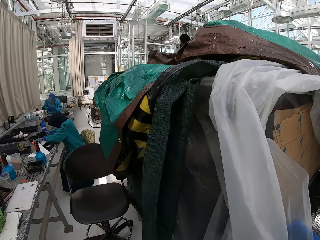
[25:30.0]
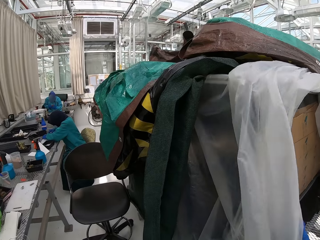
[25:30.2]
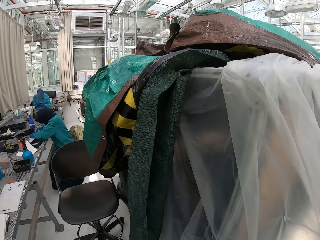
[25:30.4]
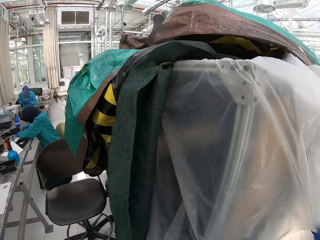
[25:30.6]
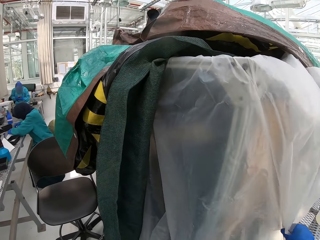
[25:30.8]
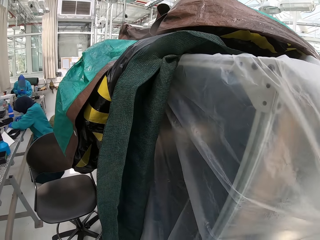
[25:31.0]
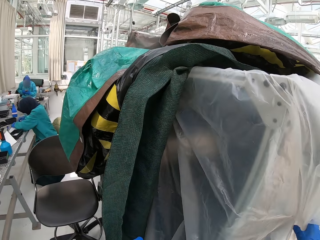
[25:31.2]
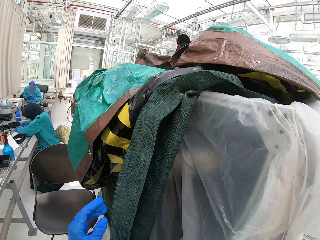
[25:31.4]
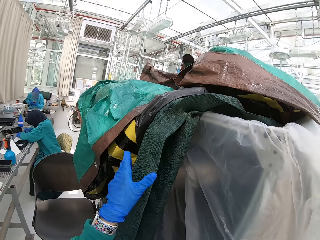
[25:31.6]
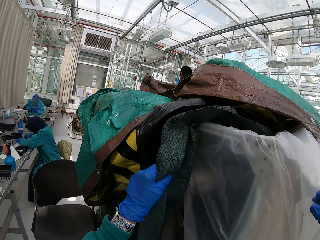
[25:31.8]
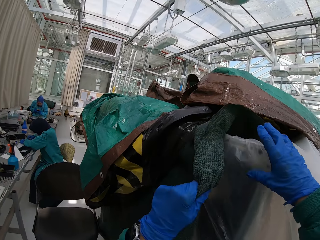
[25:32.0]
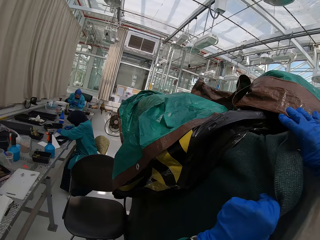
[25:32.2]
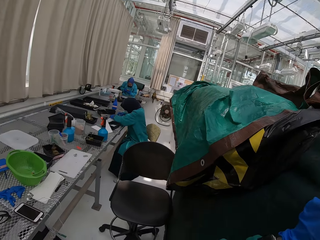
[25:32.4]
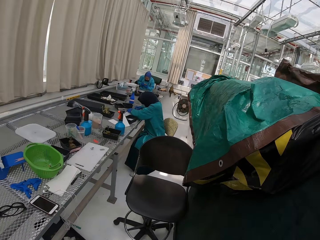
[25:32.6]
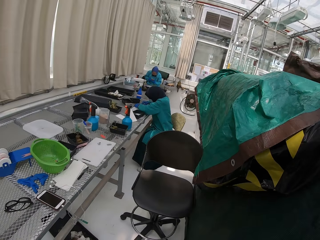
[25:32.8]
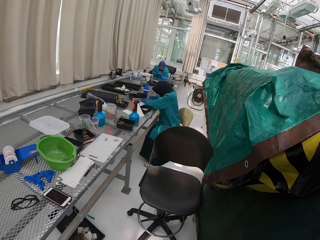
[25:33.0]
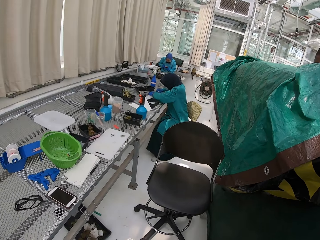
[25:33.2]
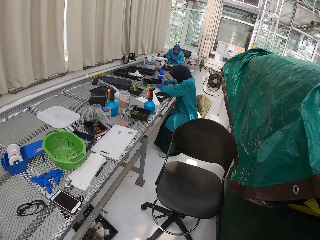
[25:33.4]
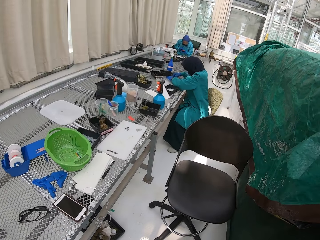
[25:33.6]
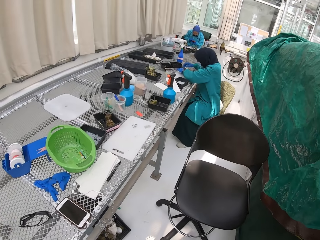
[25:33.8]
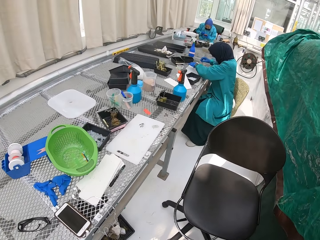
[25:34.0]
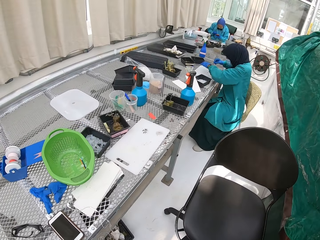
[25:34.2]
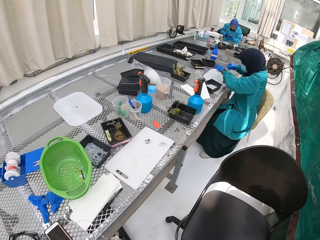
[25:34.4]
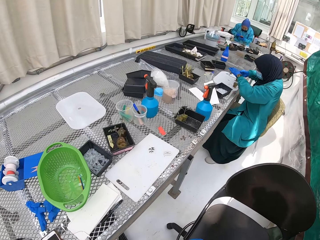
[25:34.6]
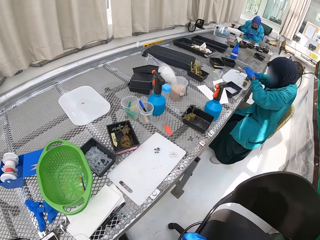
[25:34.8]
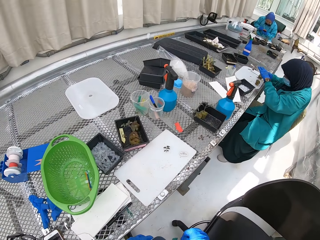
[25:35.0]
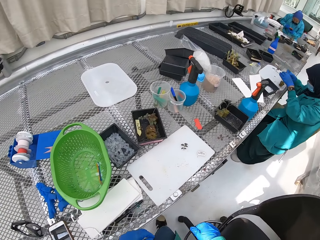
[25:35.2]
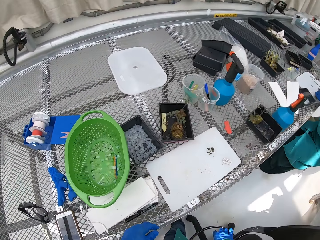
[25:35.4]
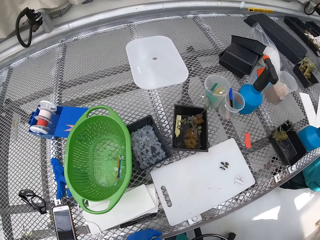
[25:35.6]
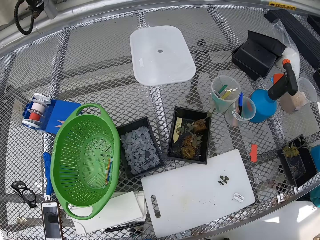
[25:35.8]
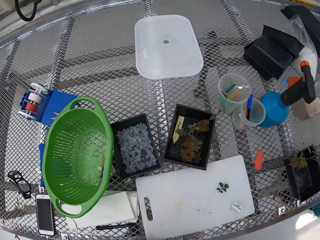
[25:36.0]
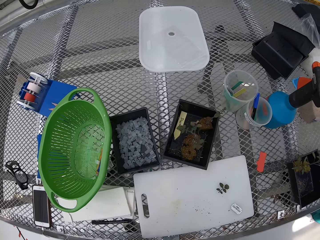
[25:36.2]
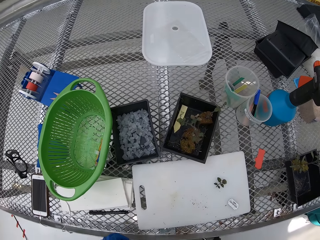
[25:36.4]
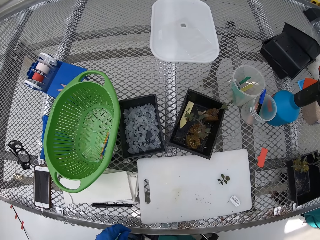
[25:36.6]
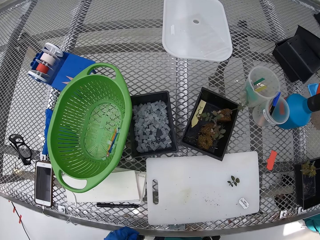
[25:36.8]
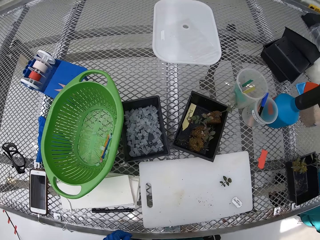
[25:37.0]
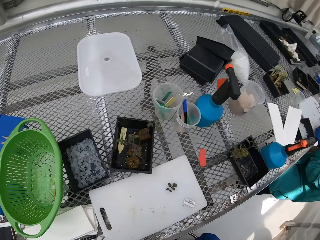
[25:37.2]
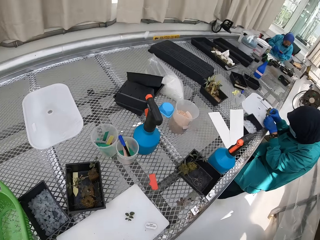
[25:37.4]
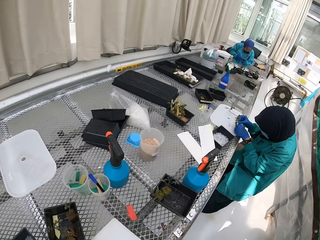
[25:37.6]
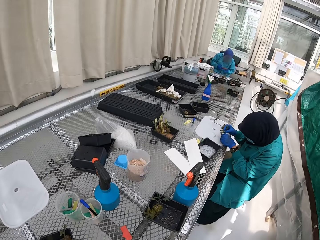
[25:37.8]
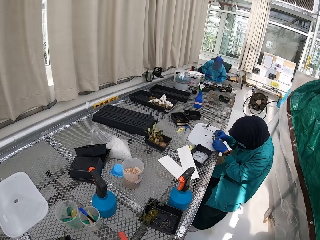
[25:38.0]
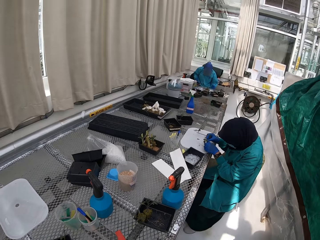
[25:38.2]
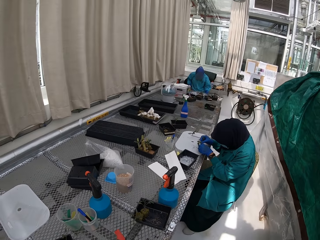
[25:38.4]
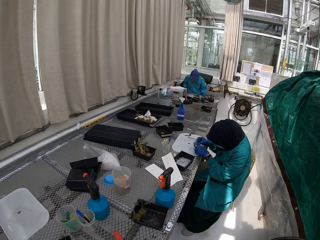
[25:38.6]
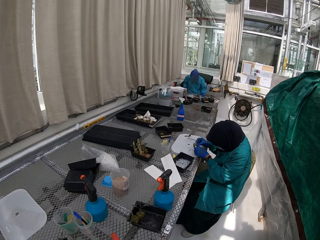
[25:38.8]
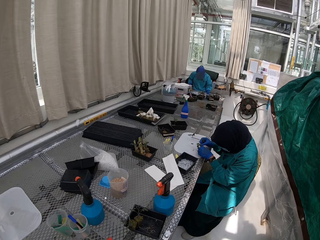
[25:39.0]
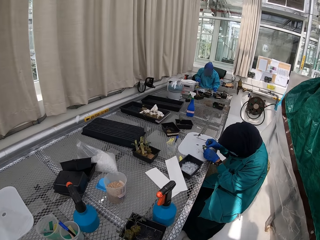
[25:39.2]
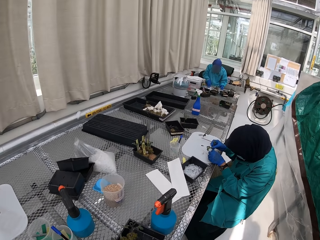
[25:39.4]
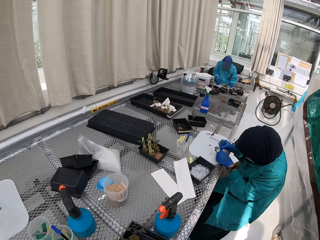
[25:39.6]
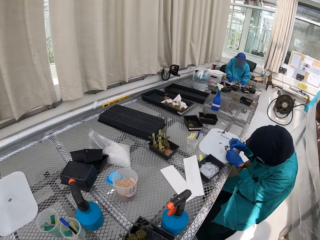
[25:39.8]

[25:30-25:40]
The camera wearer covers the cage with a paper.

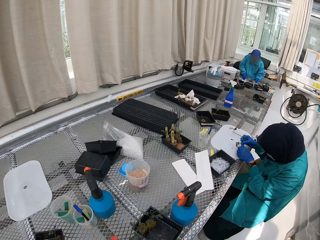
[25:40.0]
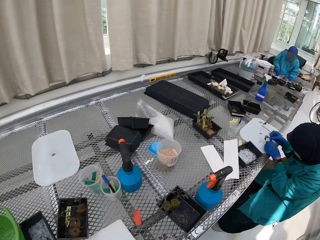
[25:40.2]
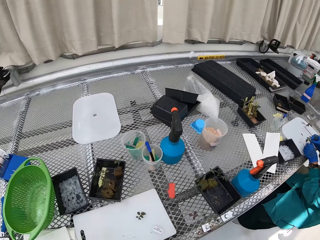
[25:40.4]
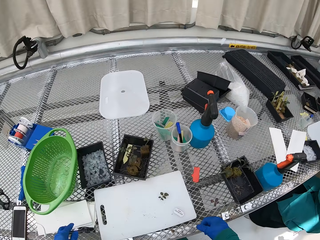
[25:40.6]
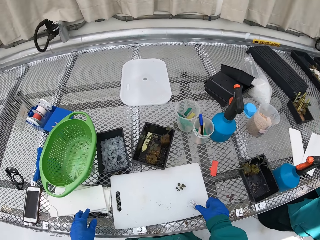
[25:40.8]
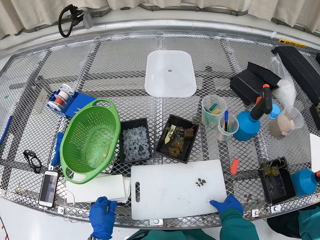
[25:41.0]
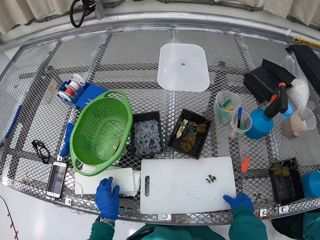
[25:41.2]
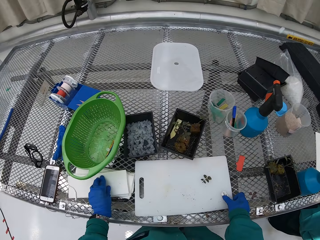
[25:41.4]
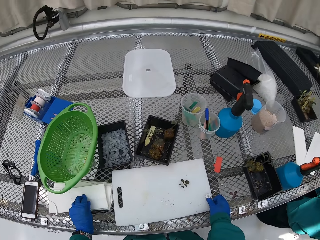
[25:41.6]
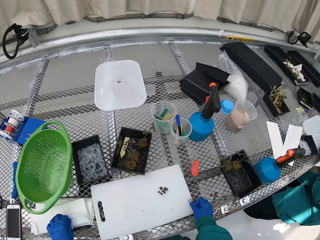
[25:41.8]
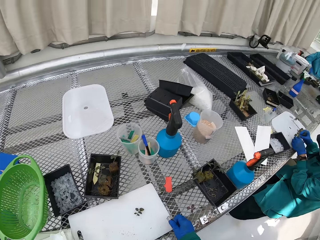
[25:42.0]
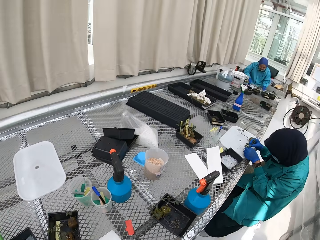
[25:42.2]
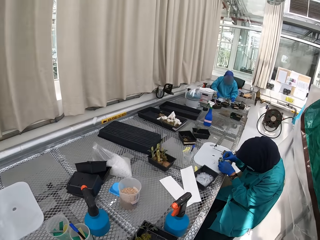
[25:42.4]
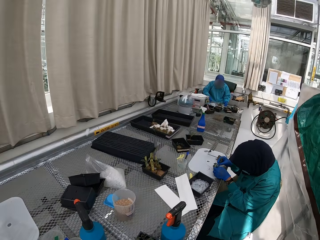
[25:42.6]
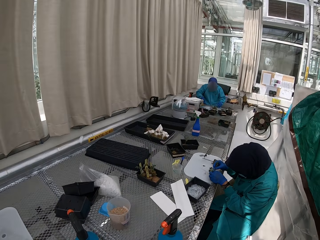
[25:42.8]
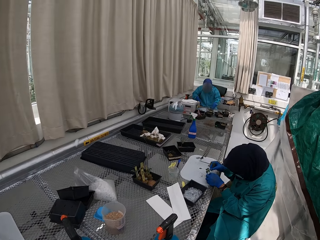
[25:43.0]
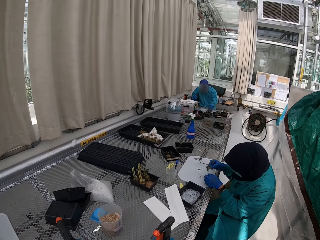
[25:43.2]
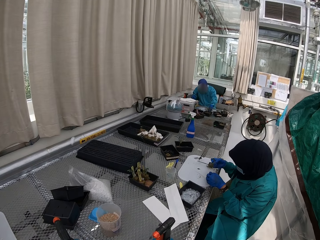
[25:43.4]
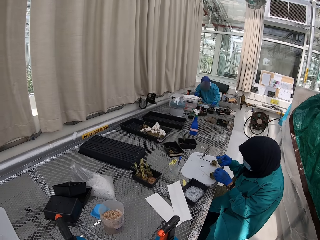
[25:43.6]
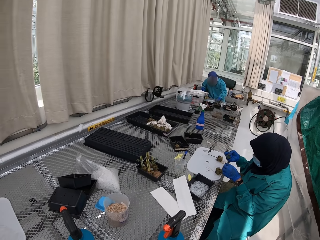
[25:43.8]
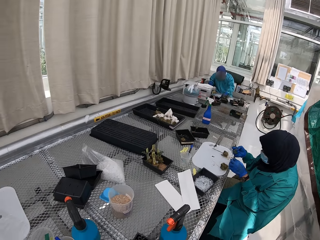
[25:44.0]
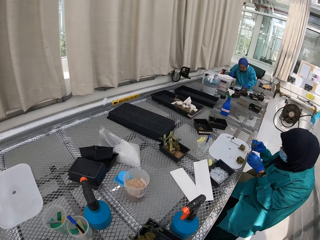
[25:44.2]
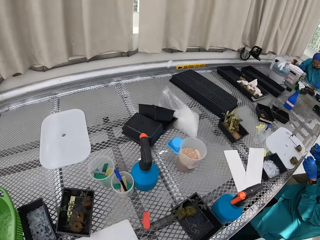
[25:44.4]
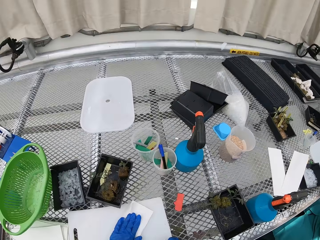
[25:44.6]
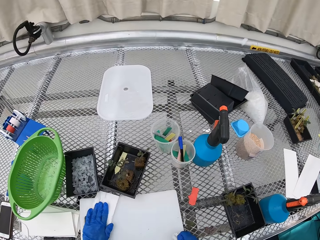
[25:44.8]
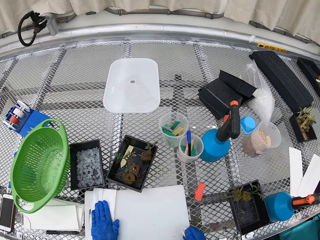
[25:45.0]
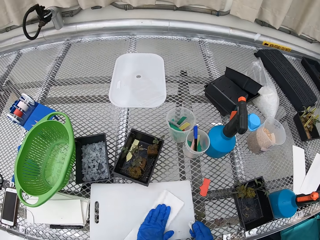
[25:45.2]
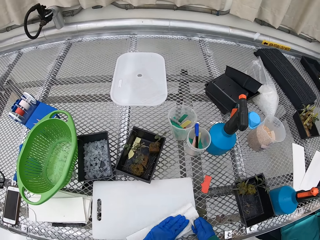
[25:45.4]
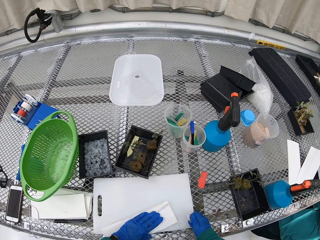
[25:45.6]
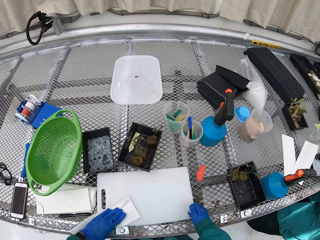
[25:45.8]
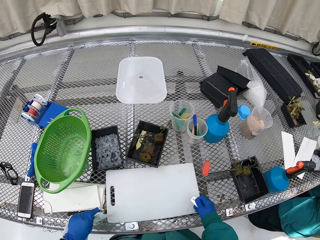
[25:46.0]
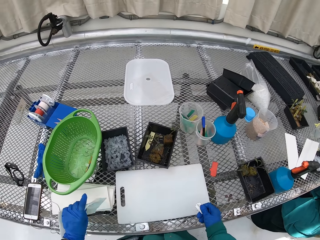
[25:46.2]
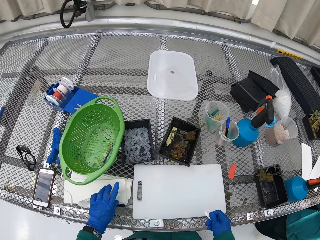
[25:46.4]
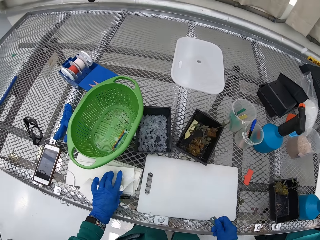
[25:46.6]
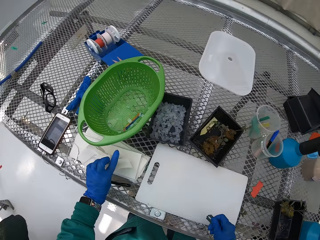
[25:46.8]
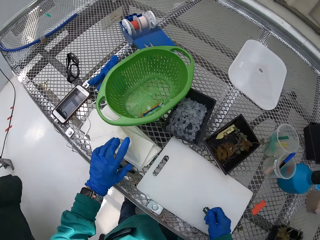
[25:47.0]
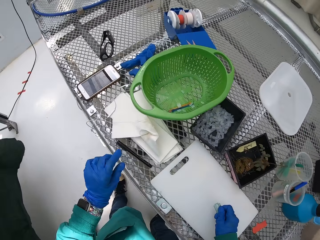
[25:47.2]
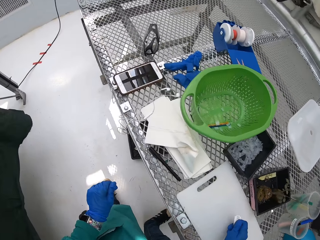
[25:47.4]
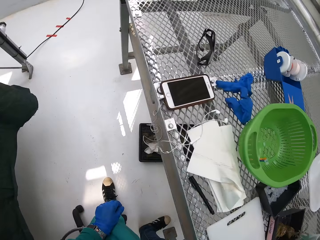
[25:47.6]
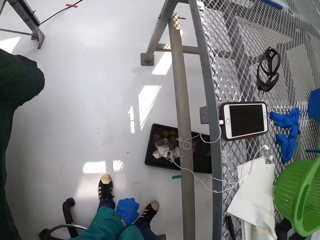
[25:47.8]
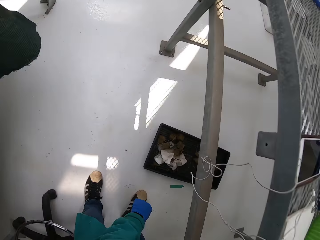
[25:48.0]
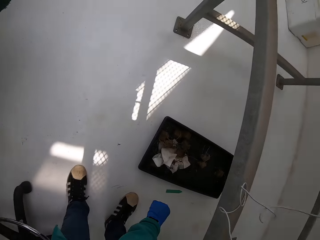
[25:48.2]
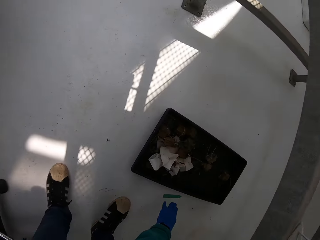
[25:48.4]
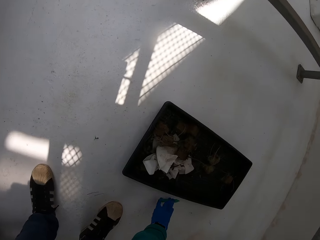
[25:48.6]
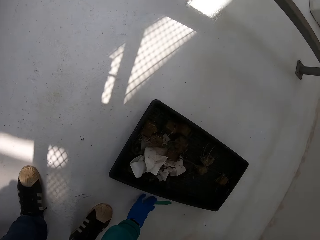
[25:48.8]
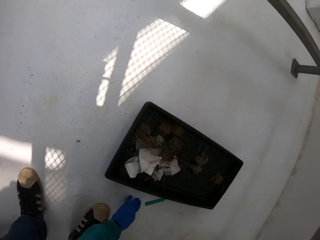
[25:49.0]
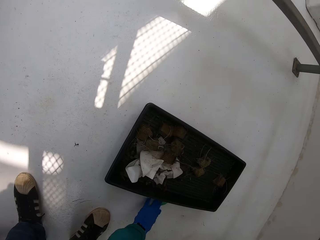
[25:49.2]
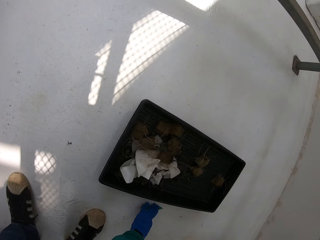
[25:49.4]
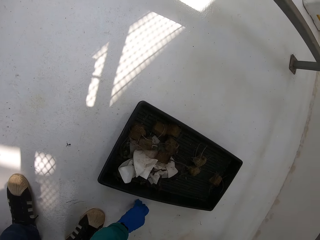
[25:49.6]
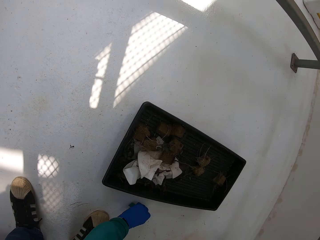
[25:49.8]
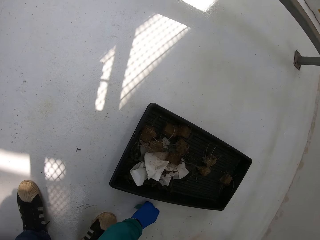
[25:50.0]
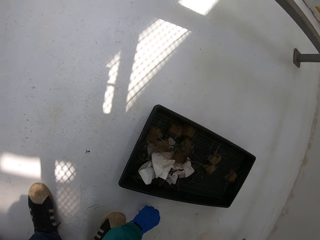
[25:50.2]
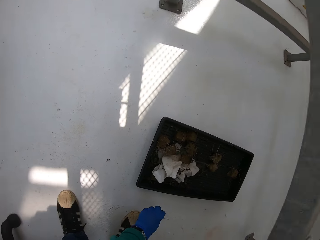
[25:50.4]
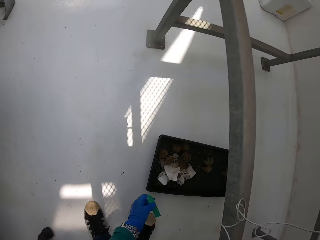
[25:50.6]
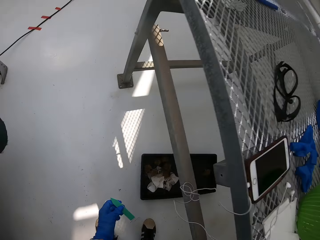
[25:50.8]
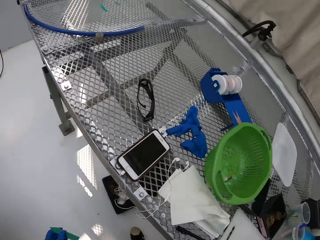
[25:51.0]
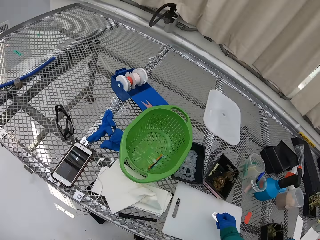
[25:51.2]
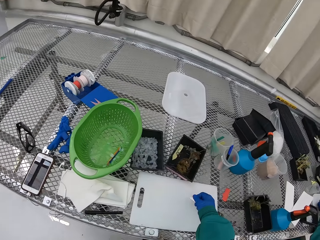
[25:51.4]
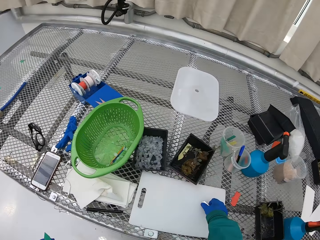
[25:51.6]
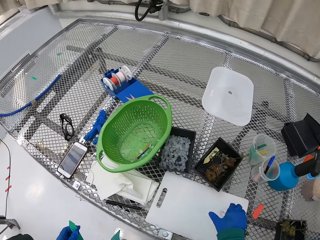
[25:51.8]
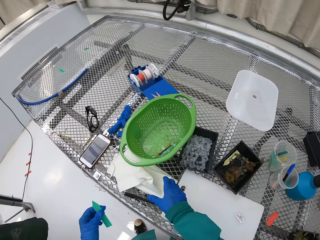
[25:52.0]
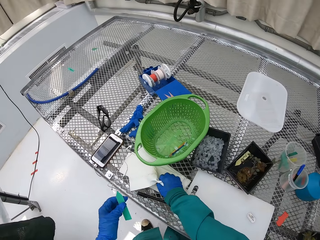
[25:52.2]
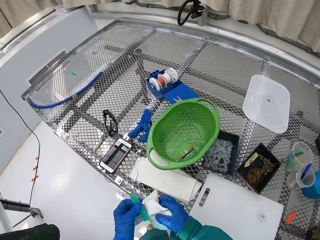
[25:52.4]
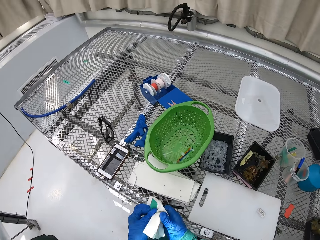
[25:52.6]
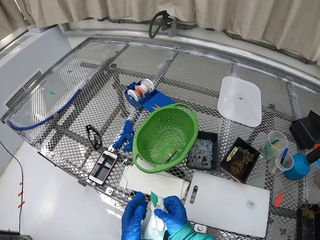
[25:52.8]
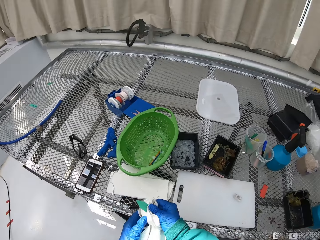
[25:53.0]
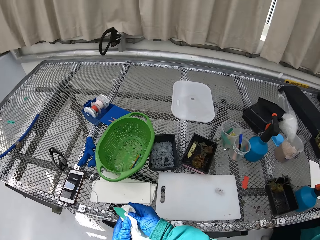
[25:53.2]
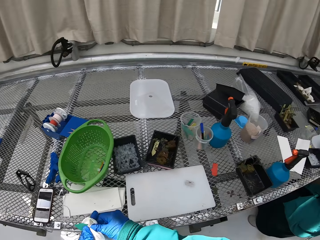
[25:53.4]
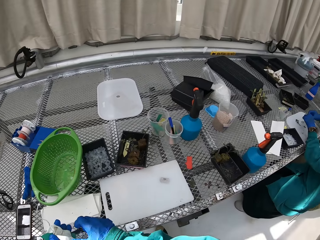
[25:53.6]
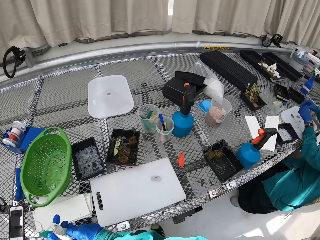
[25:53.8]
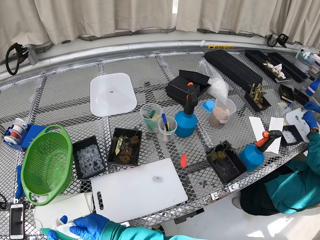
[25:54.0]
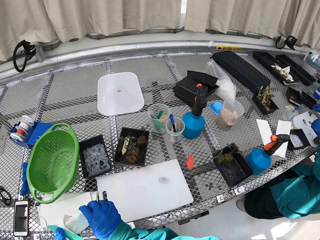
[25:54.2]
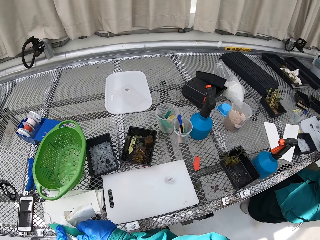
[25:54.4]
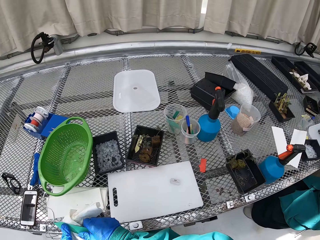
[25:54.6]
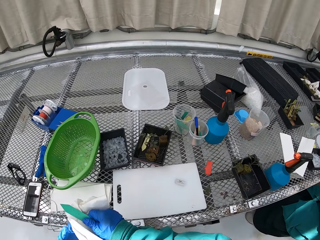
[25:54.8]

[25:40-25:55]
The camera wearer picks a paper from the table. They wipe a tray with the paper. They put the tissue down. They pick up the label on the floor. They pick a paper from the table. They wipe the label.
